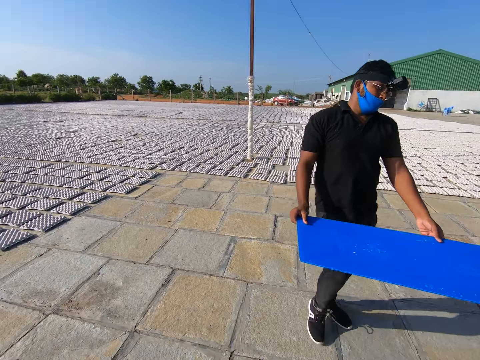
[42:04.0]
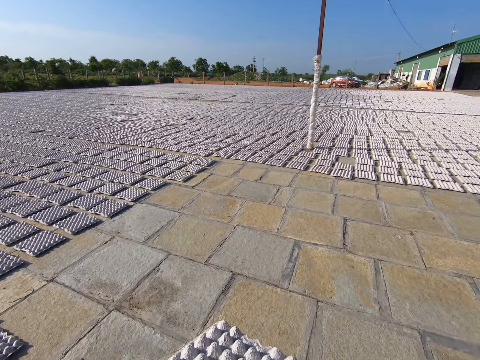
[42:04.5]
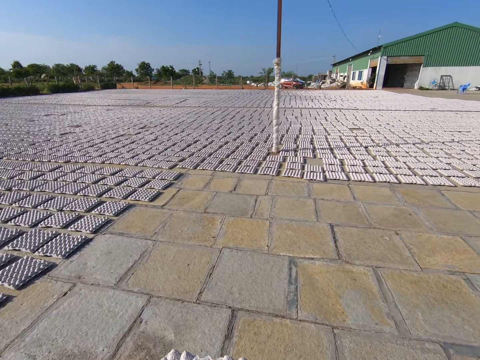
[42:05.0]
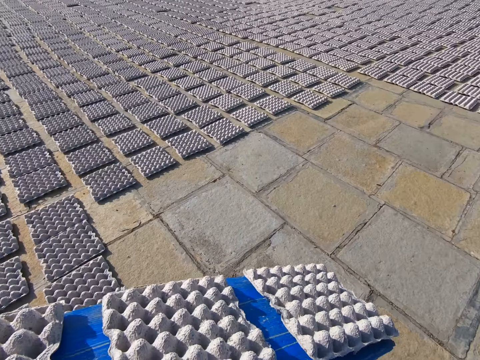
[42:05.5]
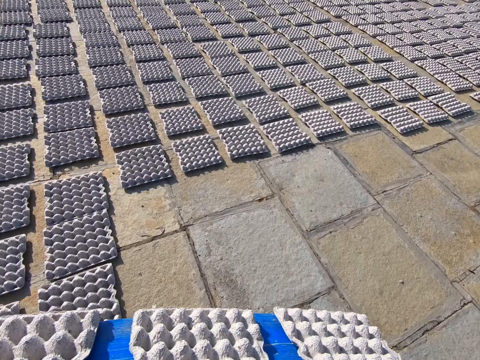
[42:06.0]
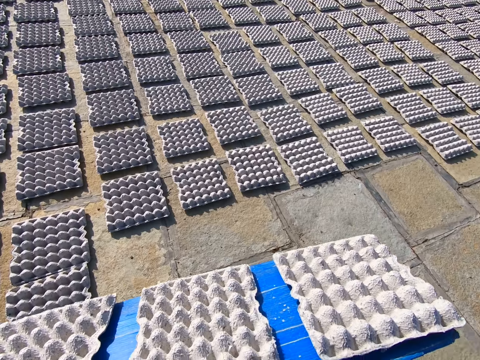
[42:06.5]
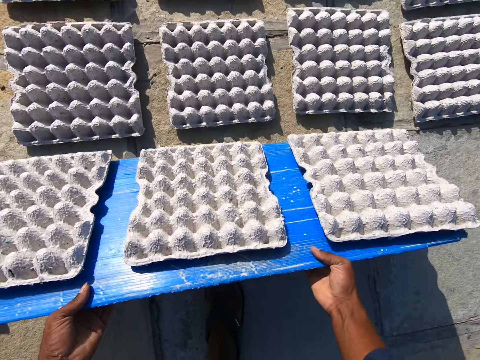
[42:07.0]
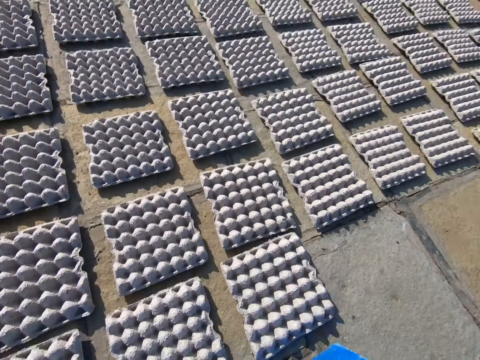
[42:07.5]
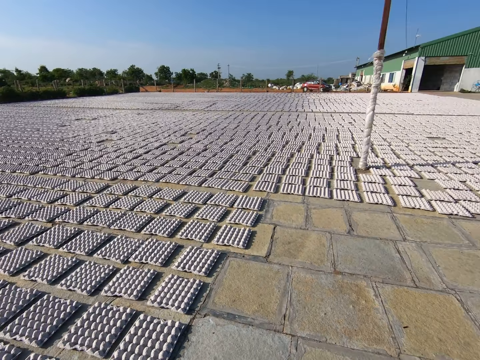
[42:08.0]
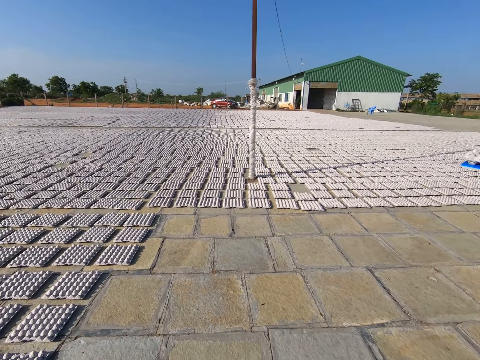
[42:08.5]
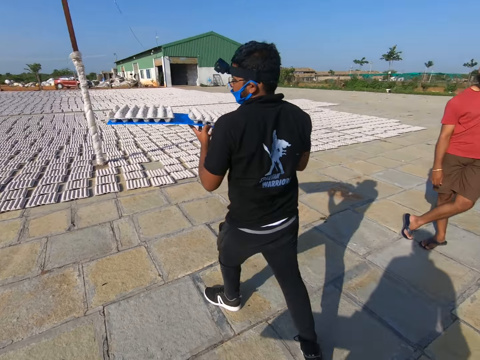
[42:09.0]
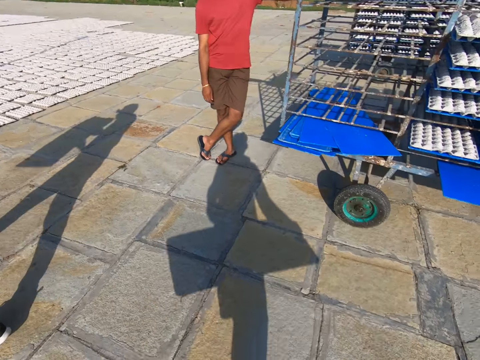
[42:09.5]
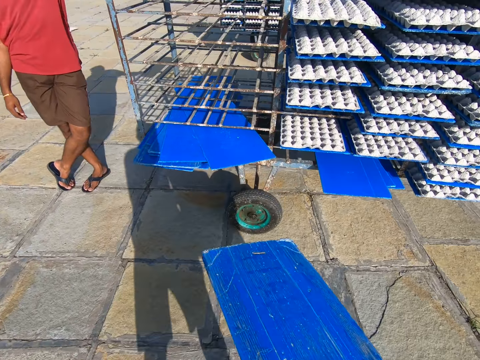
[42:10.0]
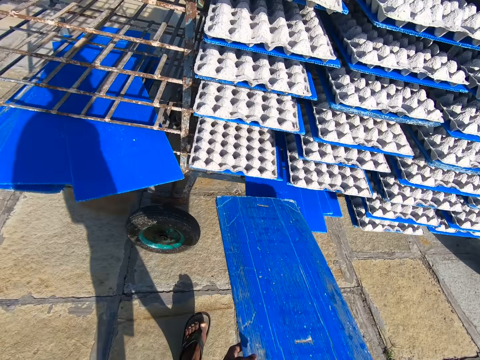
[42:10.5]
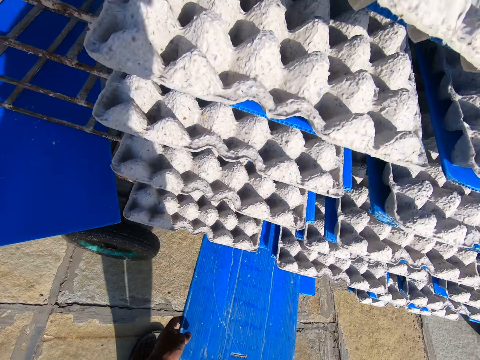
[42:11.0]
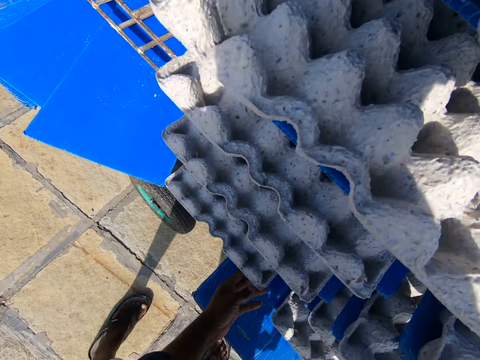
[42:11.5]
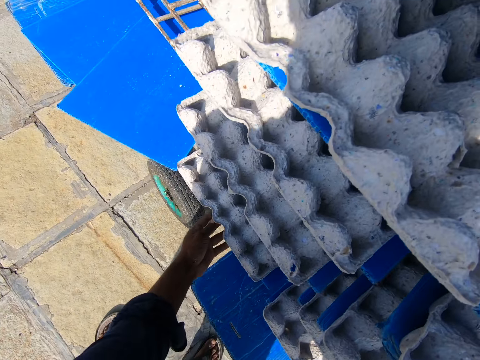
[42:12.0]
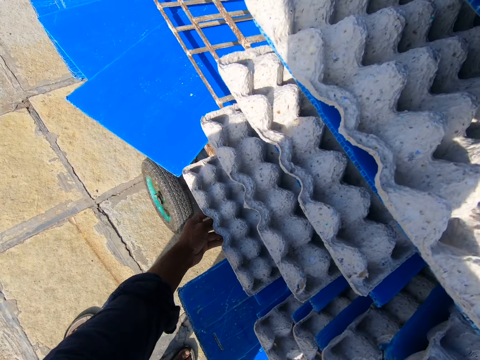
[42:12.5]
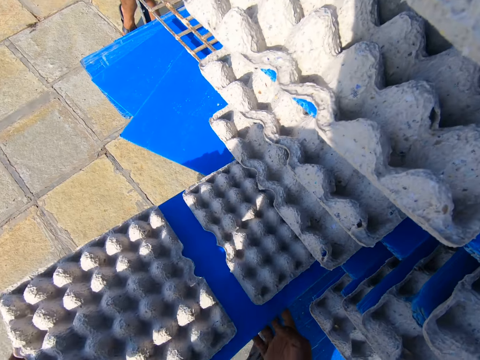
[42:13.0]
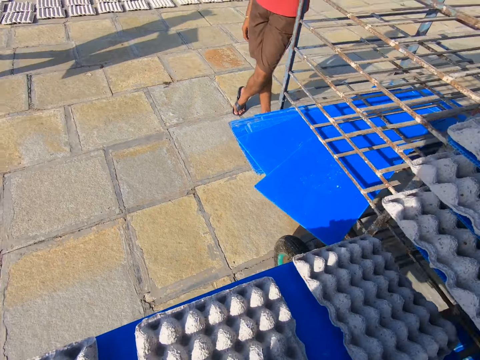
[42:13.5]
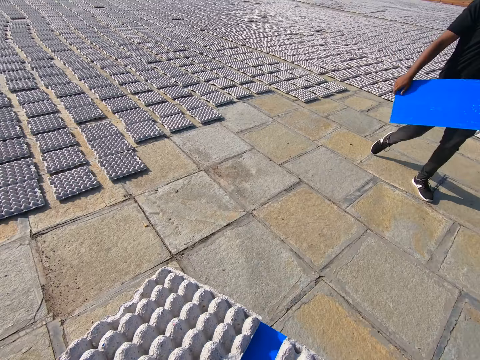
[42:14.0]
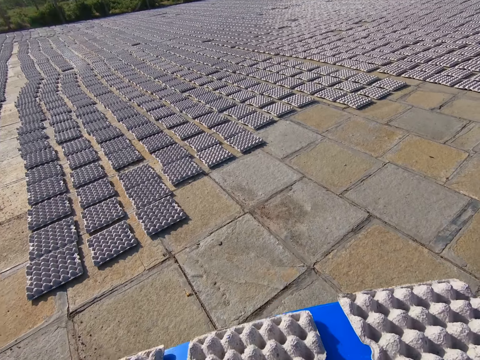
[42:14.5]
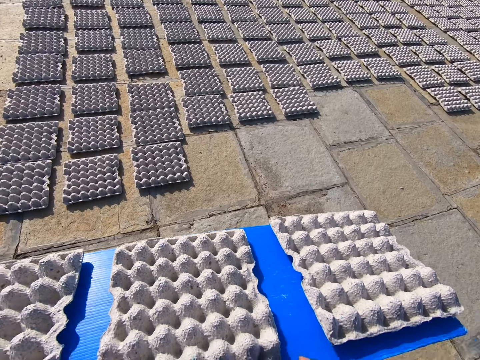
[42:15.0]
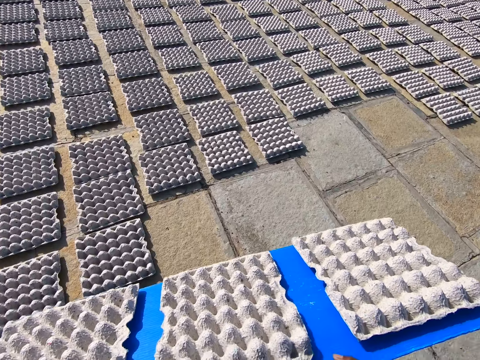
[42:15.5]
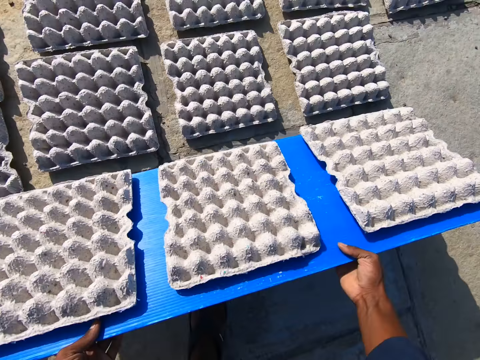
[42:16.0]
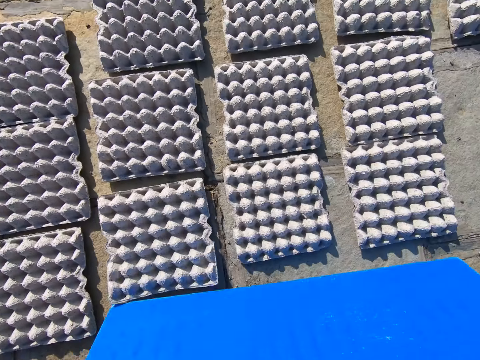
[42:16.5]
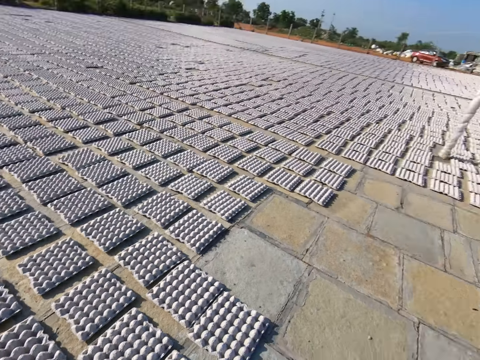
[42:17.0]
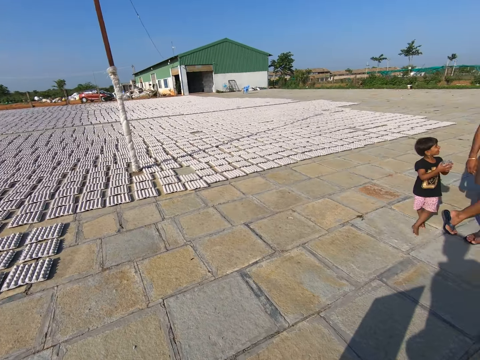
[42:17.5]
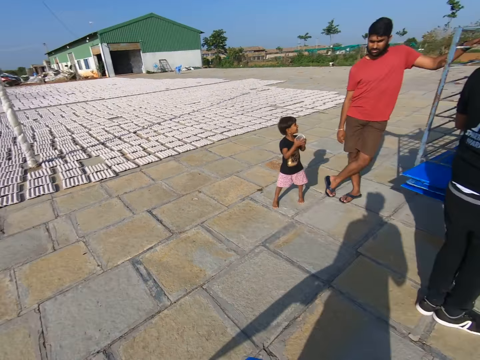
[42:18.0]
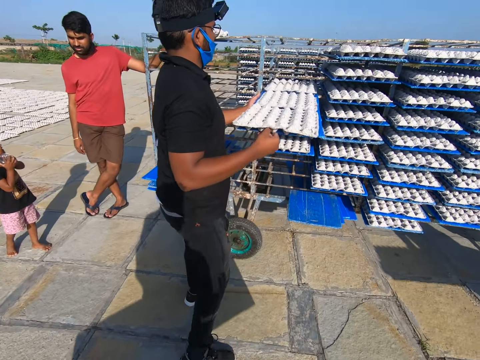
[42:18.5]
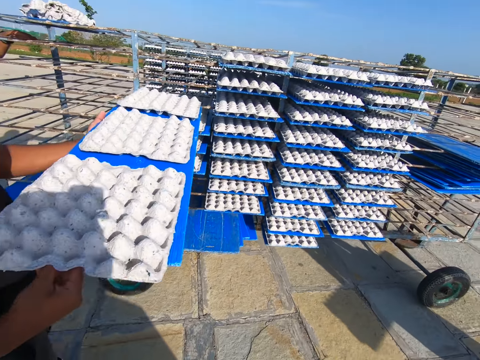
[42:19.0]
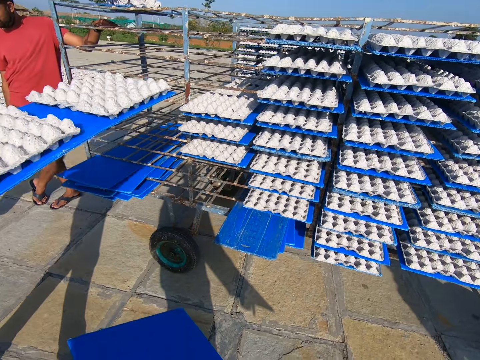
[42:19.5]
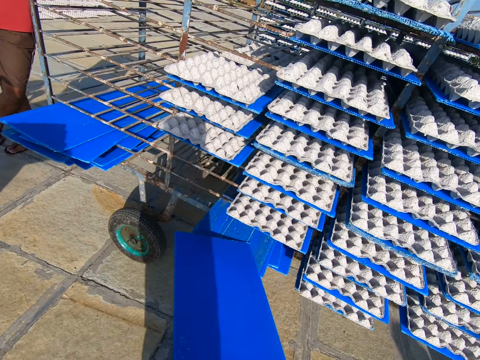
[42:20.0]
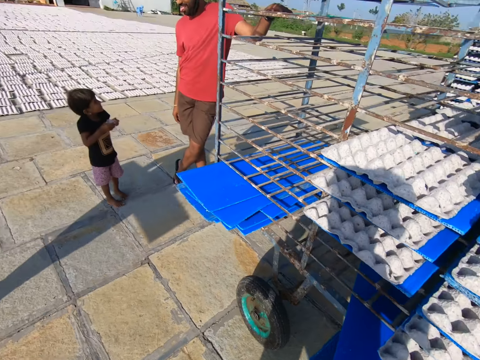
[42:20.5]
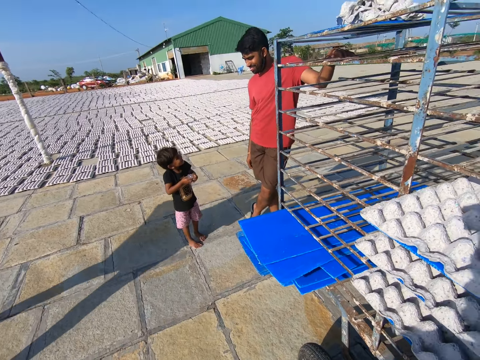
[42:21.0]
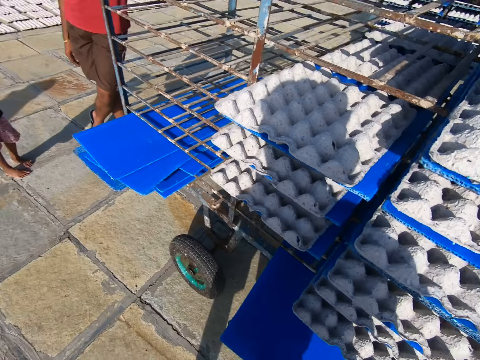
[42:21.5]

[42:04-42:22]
A man walks towards the crate wheel with the tray in his hands. The camera wearer walks towards the crates on the floor with the tray of crates in his hands. He spreads the crates on the tray on the floor with his hands and puts something down. He looks around. The man walks towards the crates on the floor with the tray of crates in his hands. The camera wearer walks towards the crate wheel with the tray in his hands. He converses with another man. He puts the tray in his hands into the crate wheel. He pulls out a tray of crates from the crate wheel with his hands and touches something. The first man walks towards the crate wheel with the tray in his hands. The camera wearer converses with the other man. He walks towards the crates on the floor with the tray of crates in his hands. He spreads the crates on the tray on the floor with his hands and puts something down. He looks around. He walks towards the crate wheel with the tray in his hands. The first man pulls out a tray of crates from the crate wheel with his hands. The camera wearer puts the tray in his hands into the crate wheel.

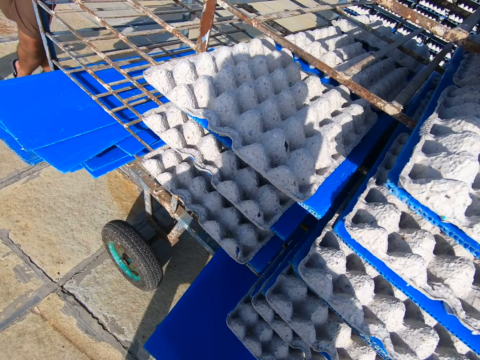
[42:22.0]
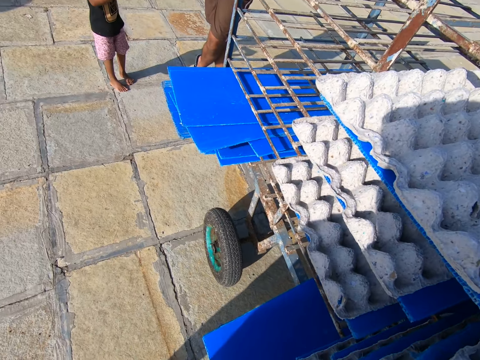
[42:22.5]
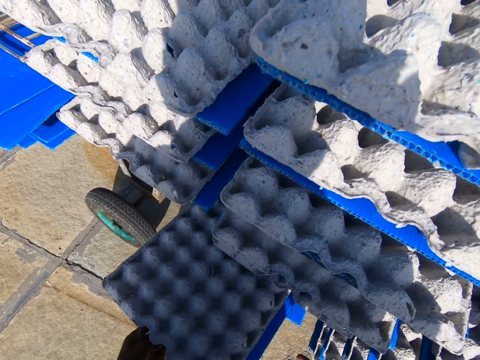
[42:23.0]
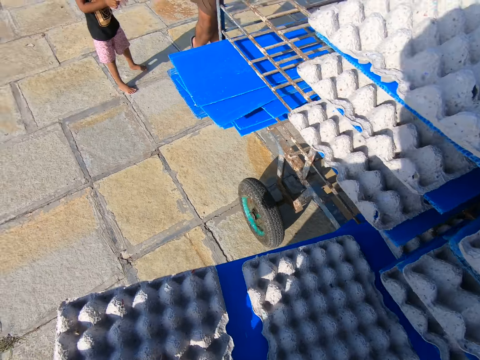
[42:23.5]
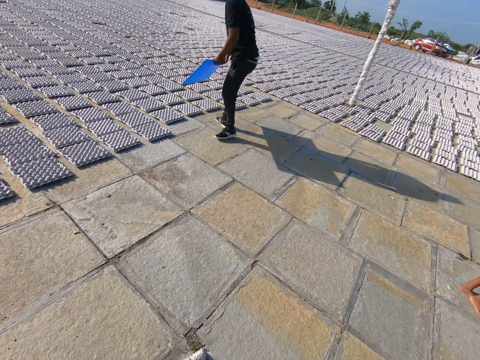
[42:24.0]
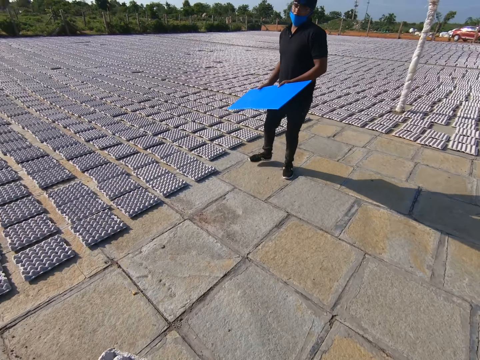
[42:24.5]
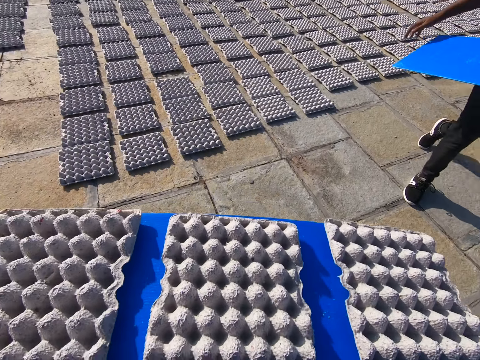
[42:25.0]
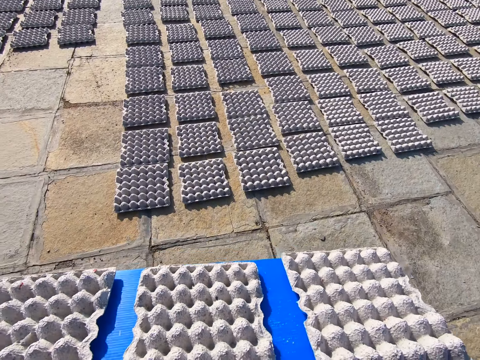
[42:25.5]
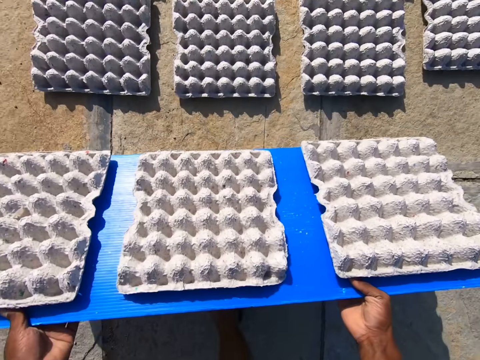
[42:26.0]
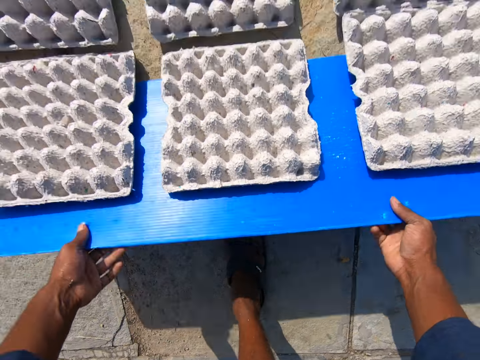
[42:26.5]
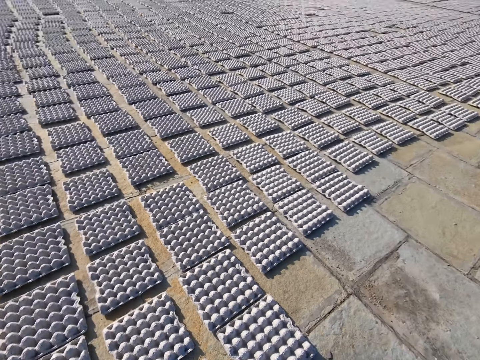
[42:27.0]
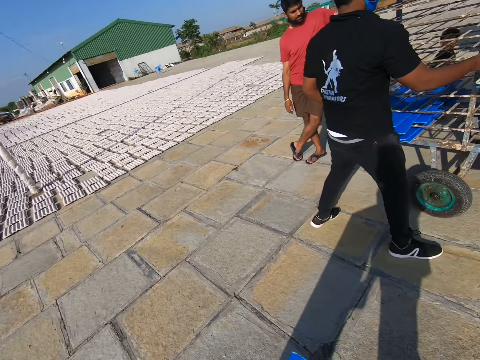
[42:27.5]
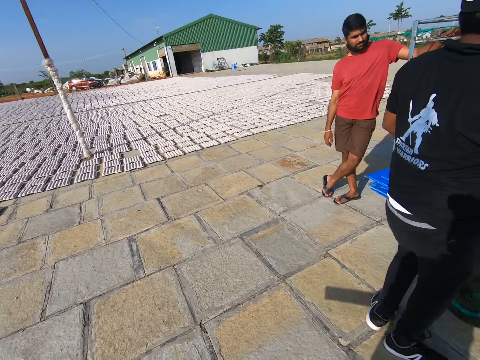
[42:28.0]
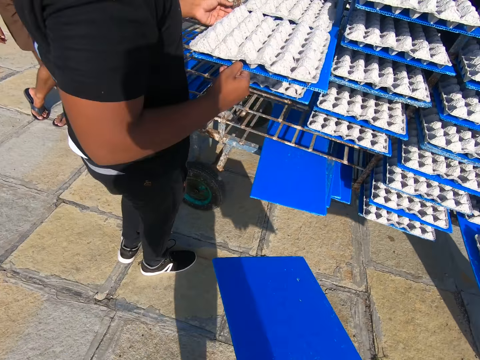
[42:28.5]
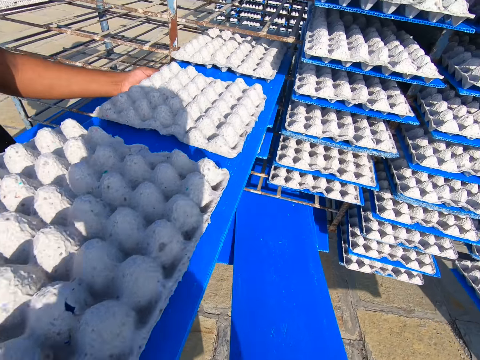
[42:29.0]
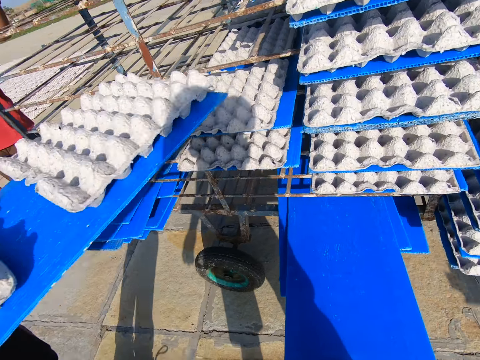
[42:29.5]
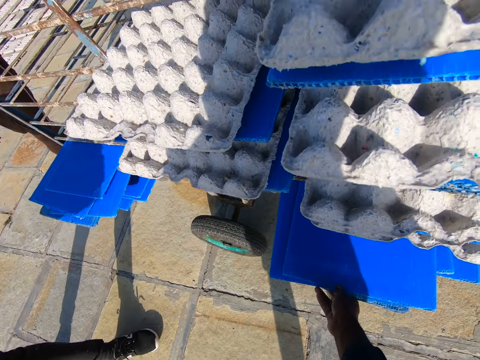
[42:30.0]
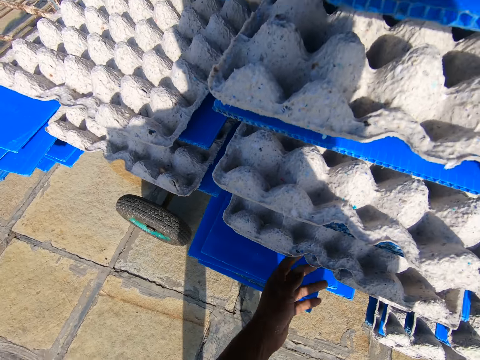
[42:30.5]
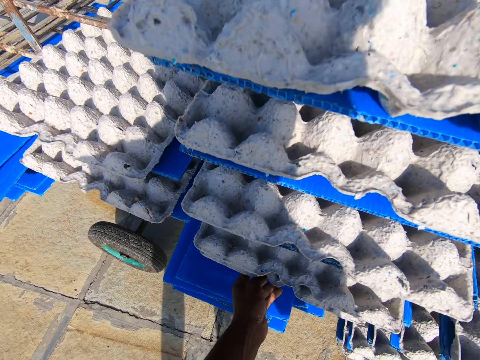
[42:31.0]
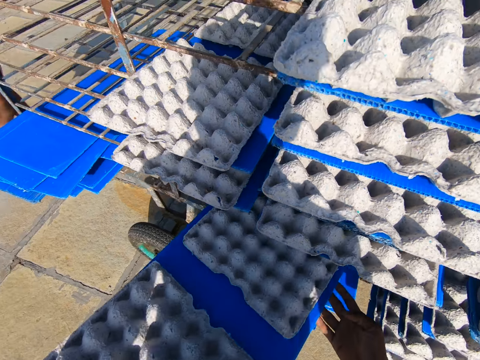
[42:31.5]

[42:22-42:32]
The camera wearer pulls out a tray of crates from the crate wheel with his hands. A man walks towards the crate wheel with the tray in his hands. The camera wearer walks towards the crates on the floor with the tray of crates in his hands. He spreads the crates on the tray on the floor with his hands. He puts something down. He walks towards the crate wheel with the tray in his hands. He looks around. The man pulls out a tray of crates from the crate wheel with his hands. The camera wearer puts the tray in his hands into the crate wheel. He pulls out a tray of crates from the crate wheel with his hands.
